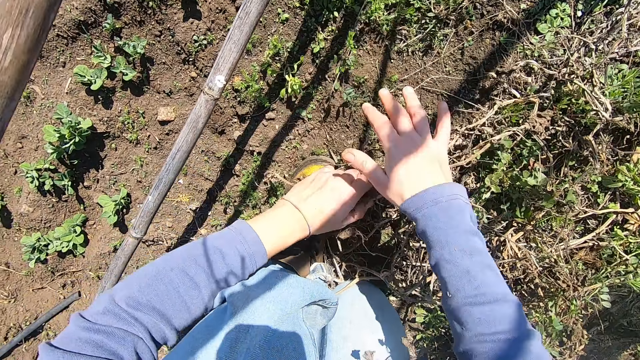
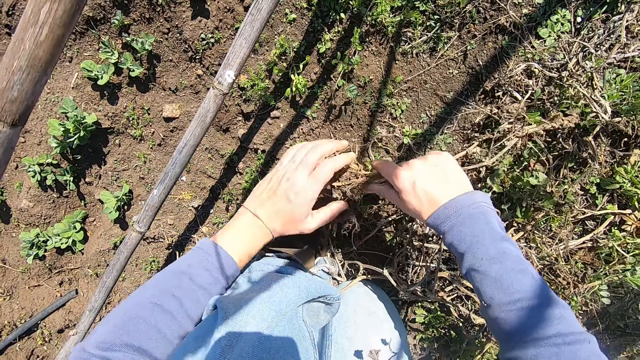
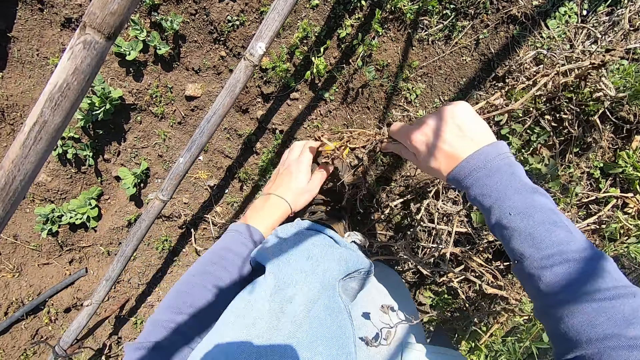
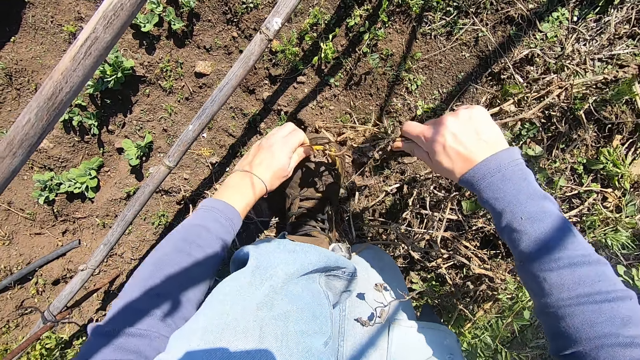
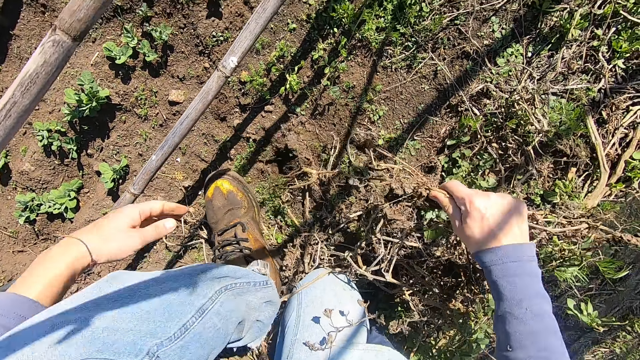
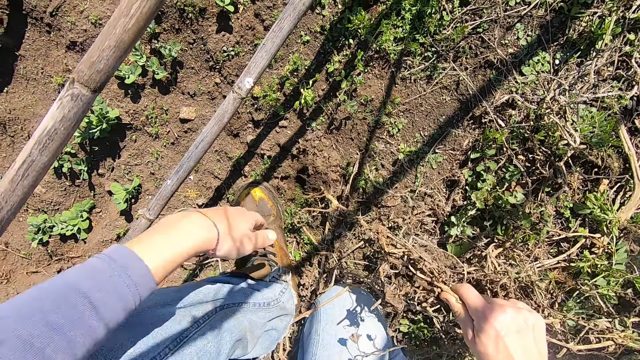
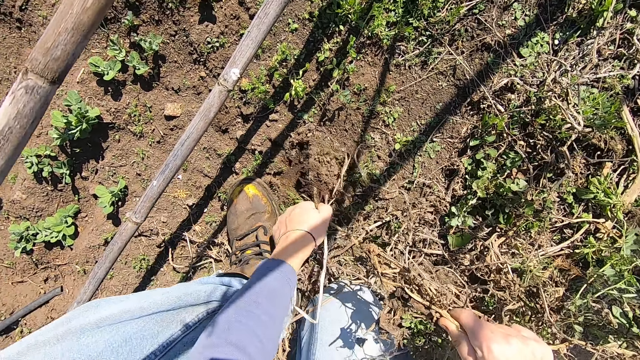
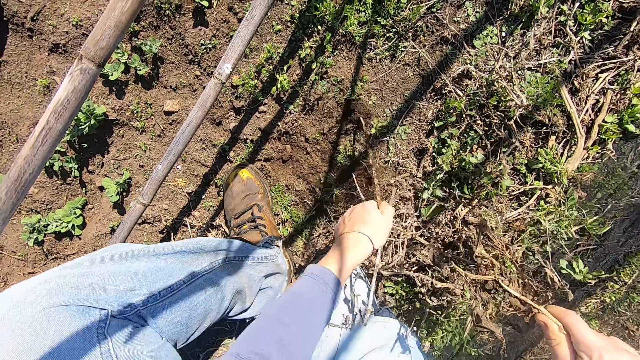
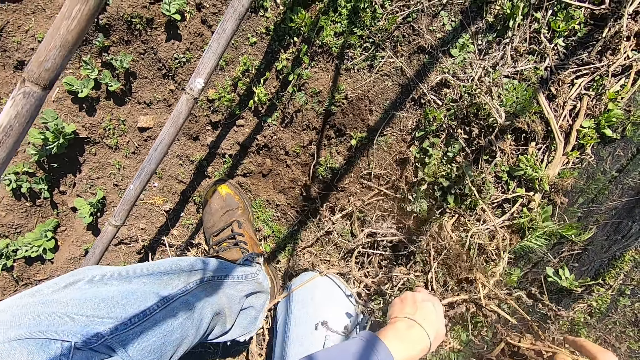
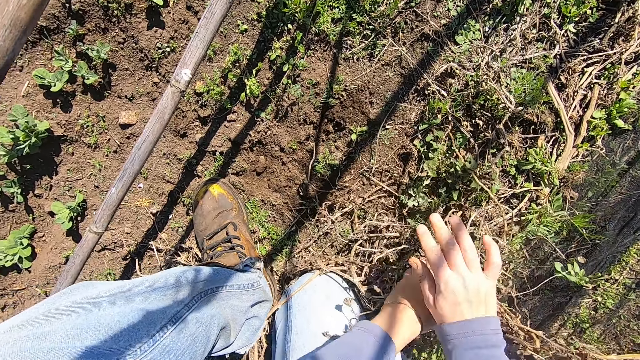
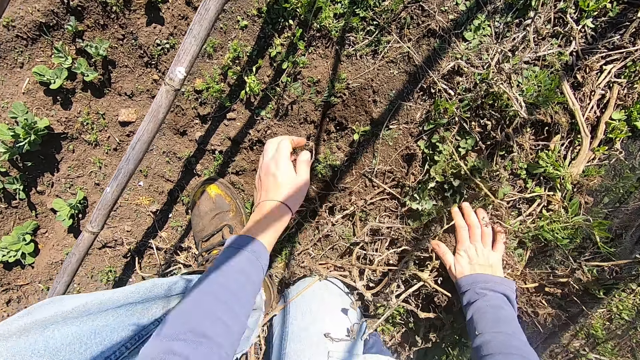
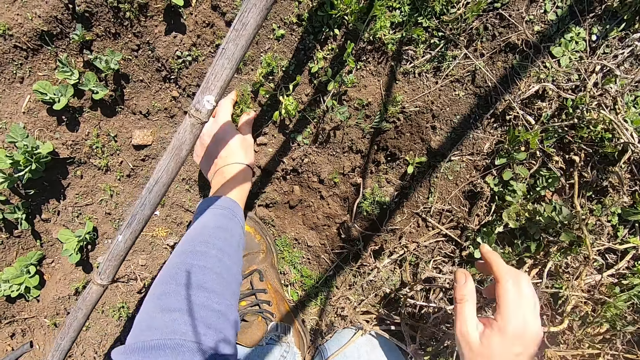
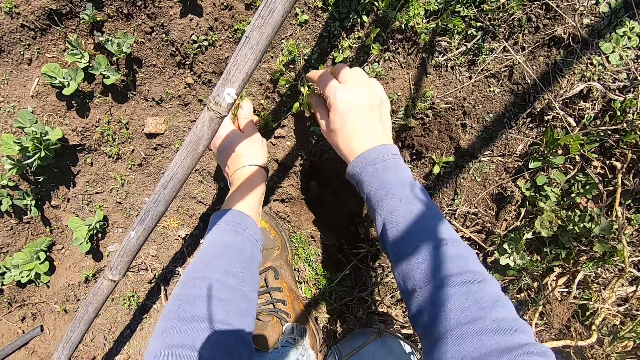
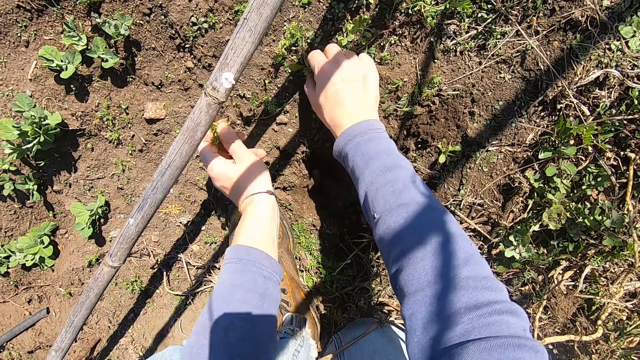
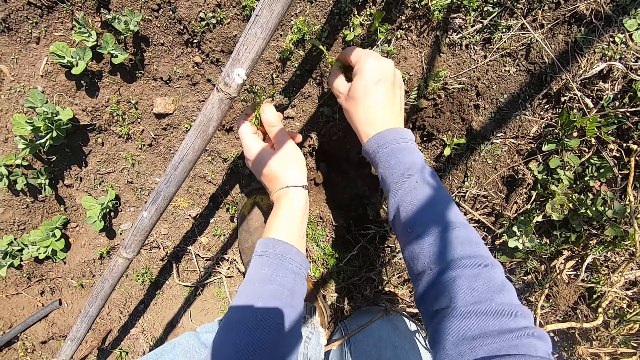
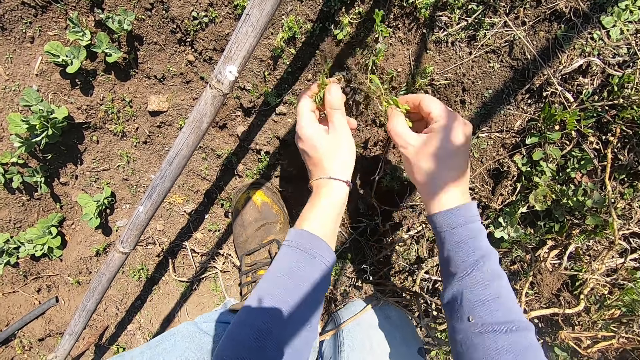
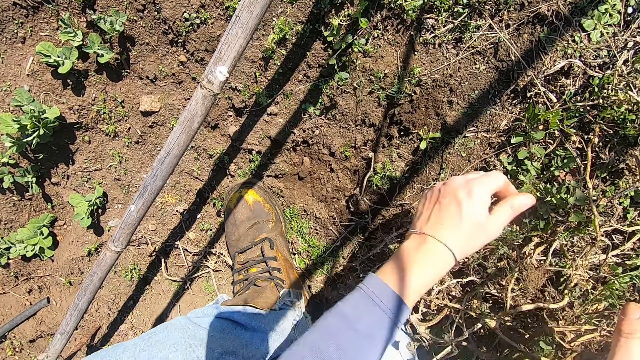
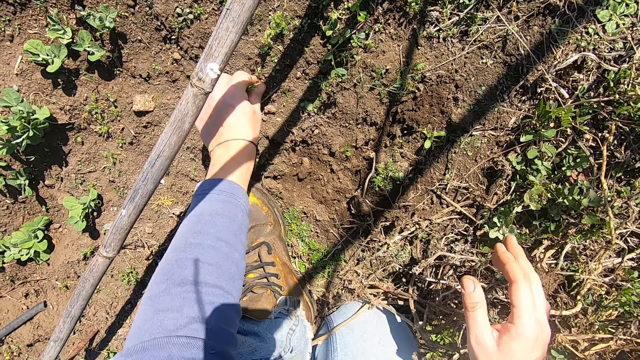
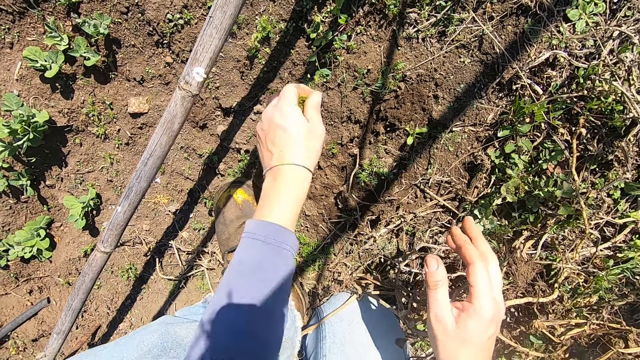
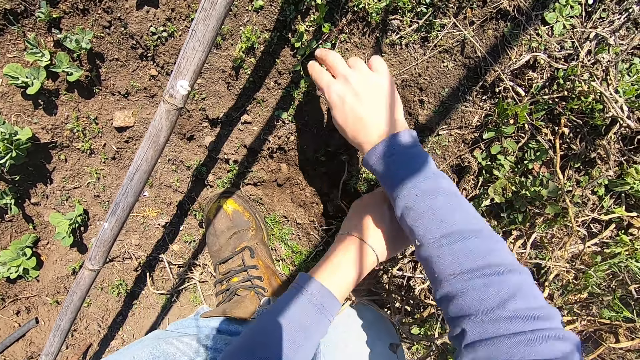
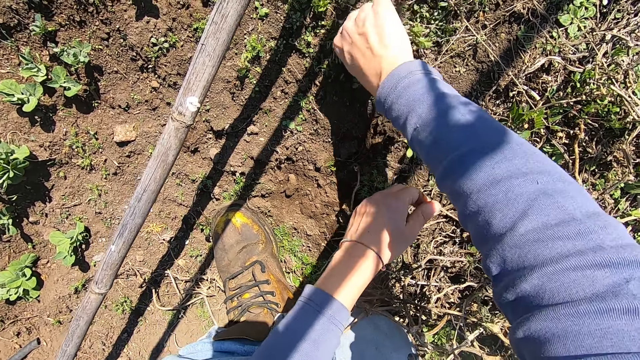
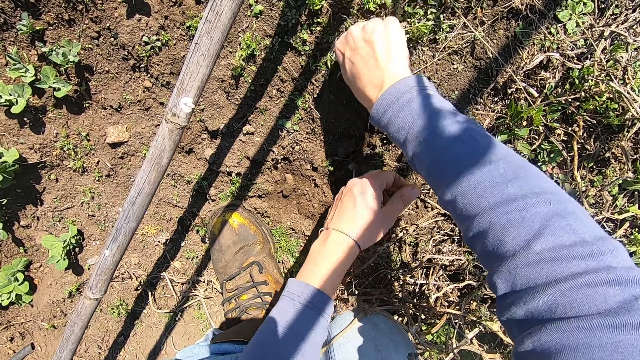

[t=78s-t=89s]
The camera wearer pulls a weed. He holds the weed plants with his right hand. He pulls out the plant from the ground with both hands. He presses the weed plants to the ground with his right hand. He puts the weed aside. He pulls out a plant from the ground with his left hand. He holds another weed. He pulls out a plant from the ground with his right hand. He holds another weed and uproots the weed. He throws the weed plants in both hands away. He pulls out a plant from the ground with his left hand. He holds another weed. He throws the weed plant away. He pulls out a plant from the ground with his right hand. He holds another weed.

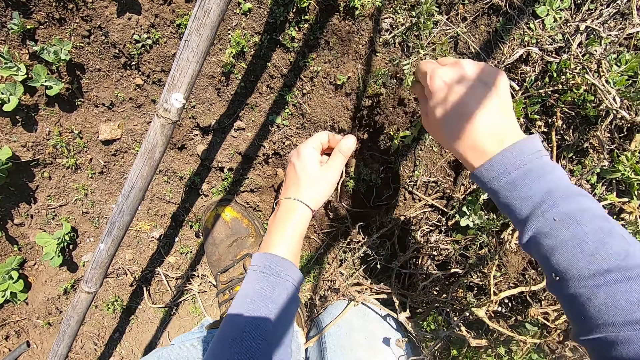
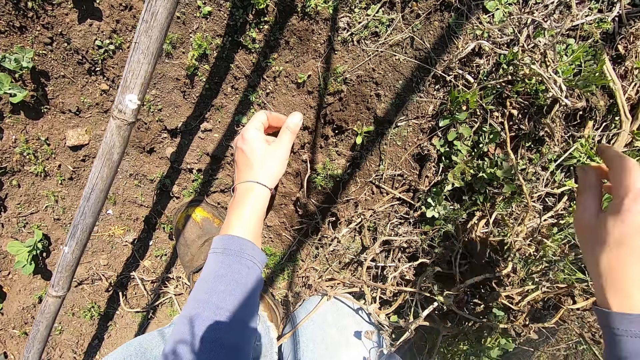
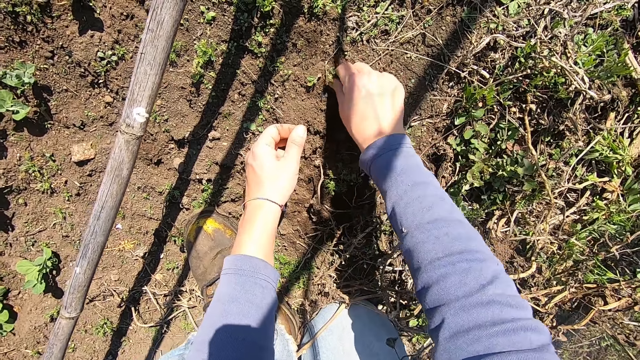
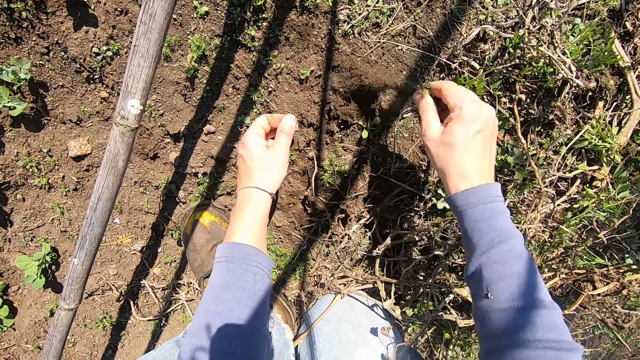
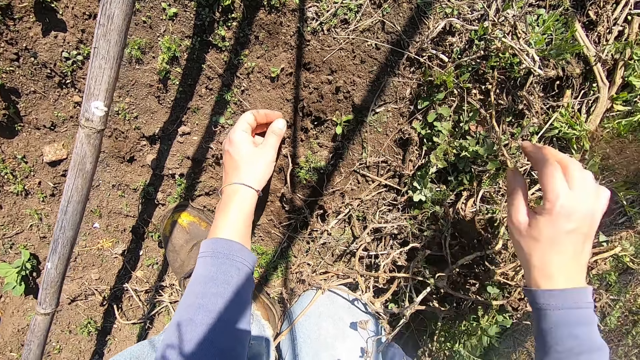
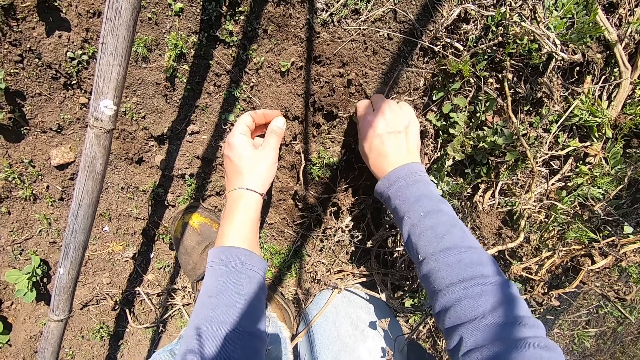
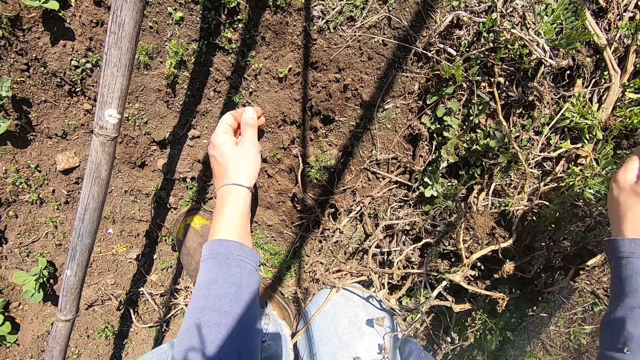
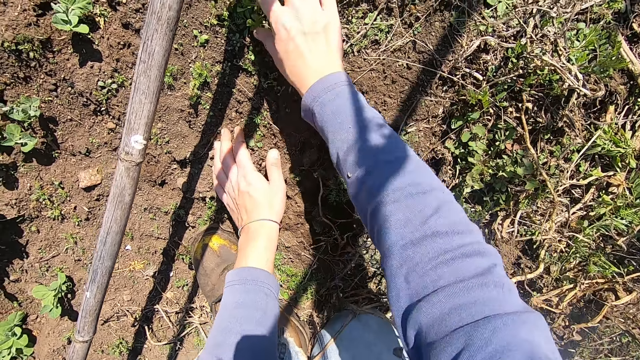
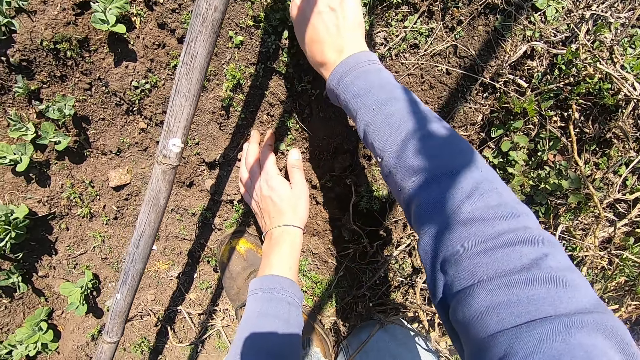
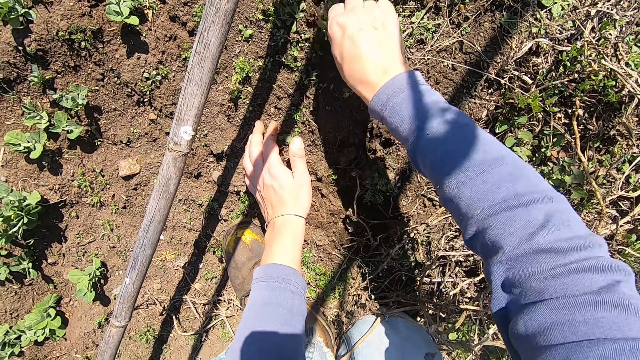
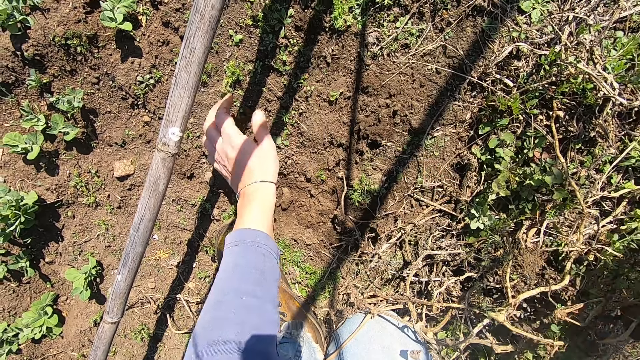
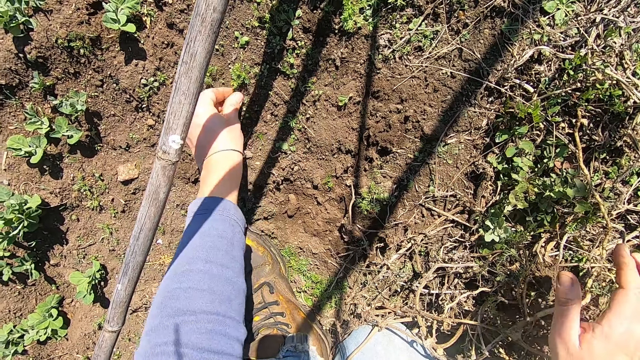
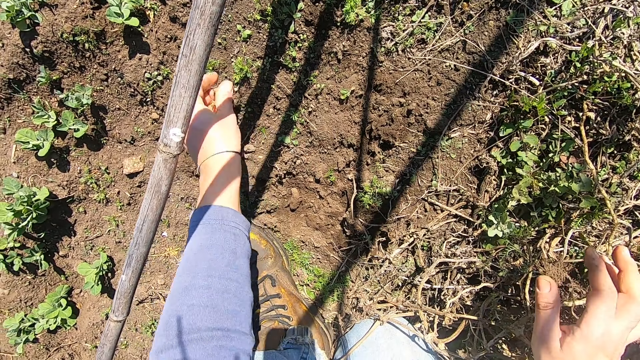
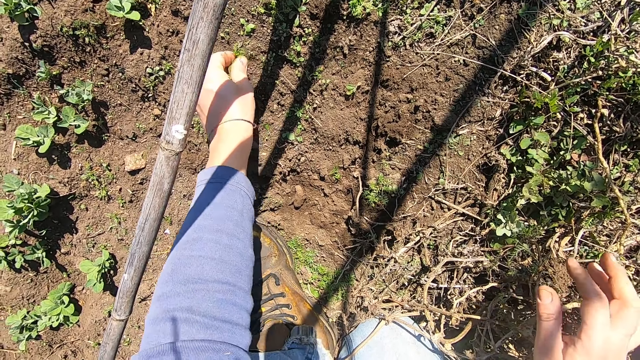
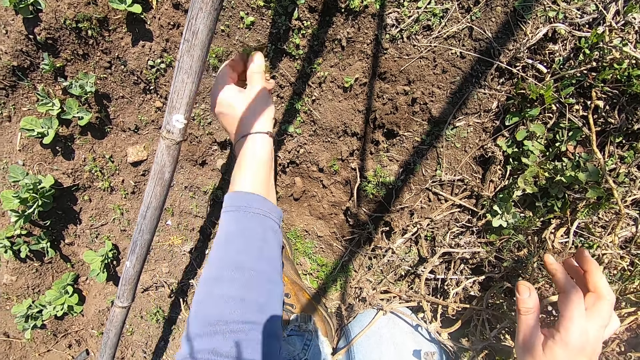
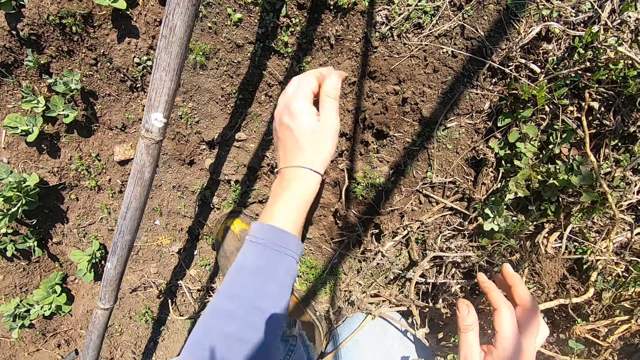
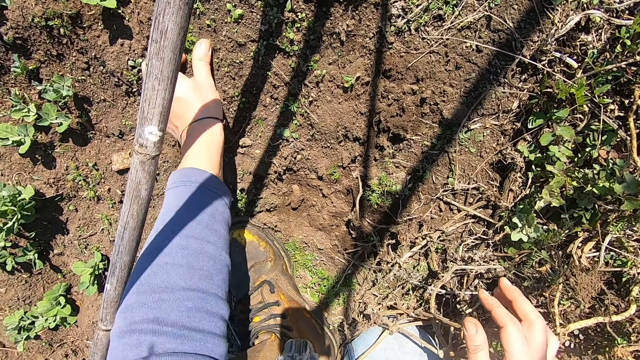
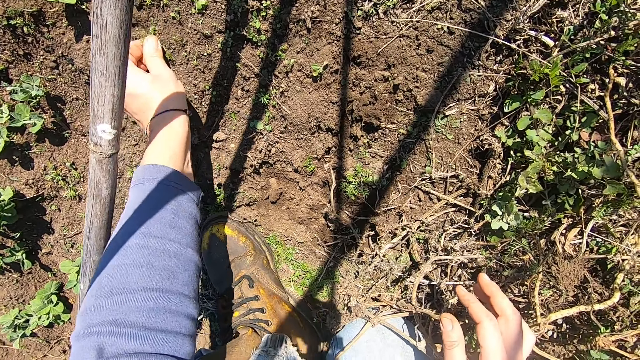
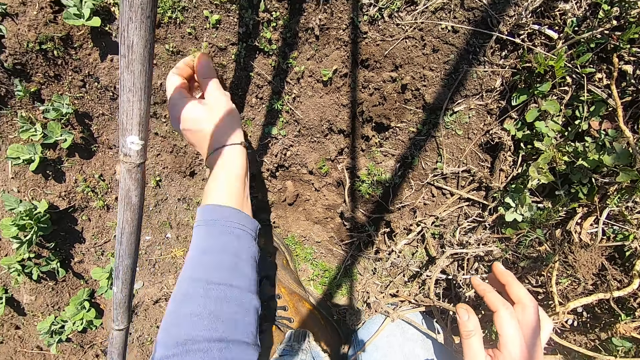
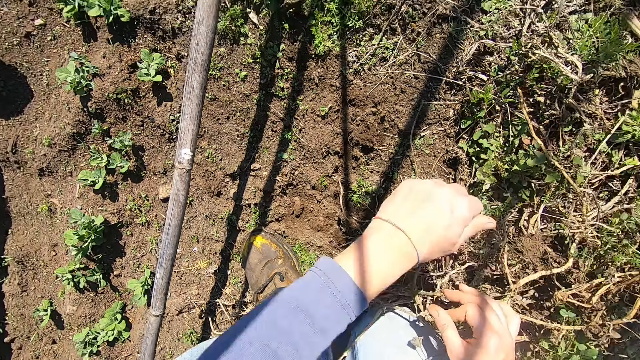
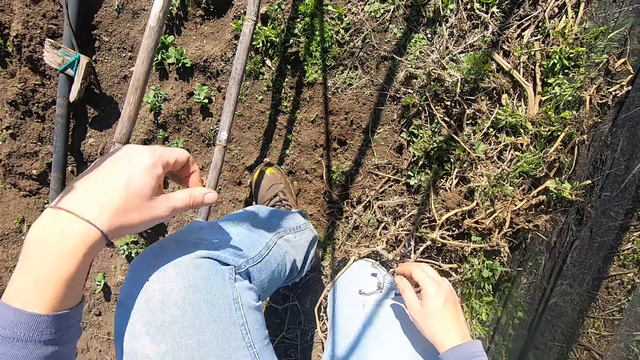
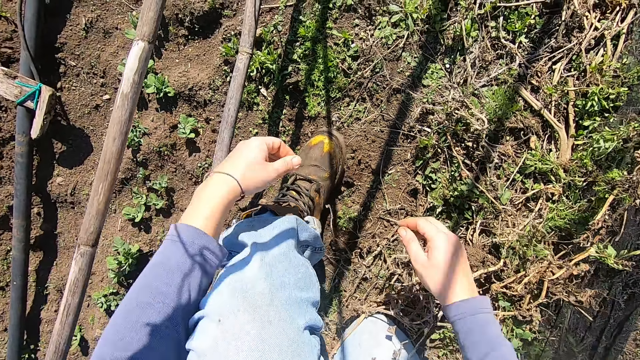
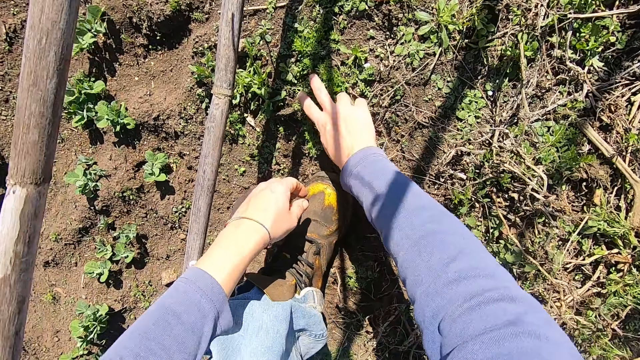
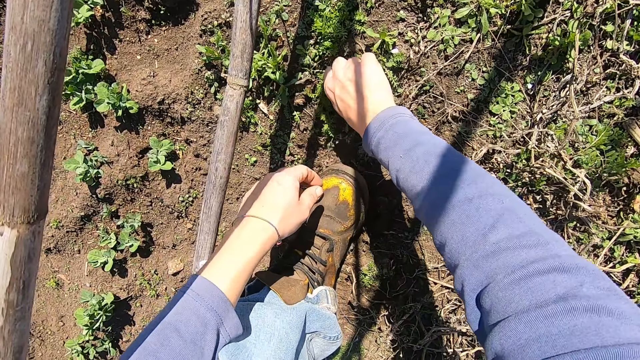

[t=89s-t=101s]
The camera wearer uproots the weed. He throws the weed plant away. He pulls out a plant from the ground with his right hand and throws the weed plant away. He picks a weed plant from the ground with his right hand and throws the weed plant away. He pulls out a plant from the ground with his right hand. He holds another weed. He throws the weed plant away. He pulls out a weed plant from the ground with his left hand and throws the weed plant away. He pulls out a weed plant from the ground with his left hand. He holds another weed. He throws the weed plant away. He adjusts his left leg. He makes a step. He pulls out a weed plant from the ground with his right hand. He squats.
